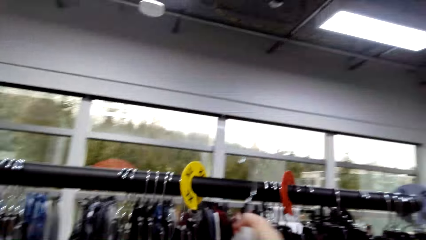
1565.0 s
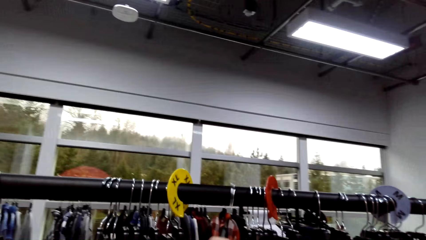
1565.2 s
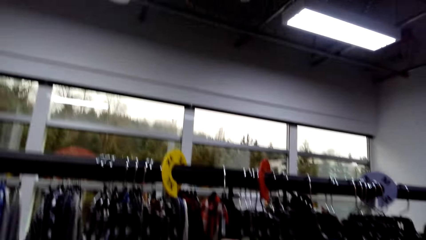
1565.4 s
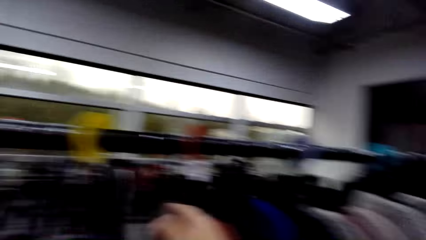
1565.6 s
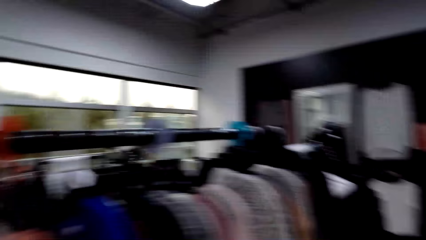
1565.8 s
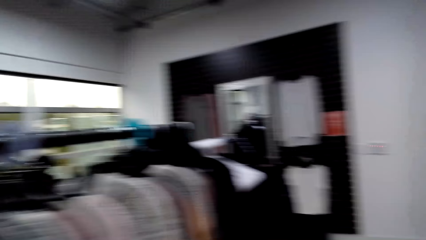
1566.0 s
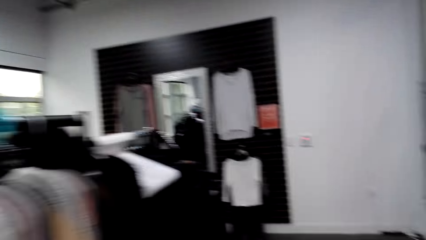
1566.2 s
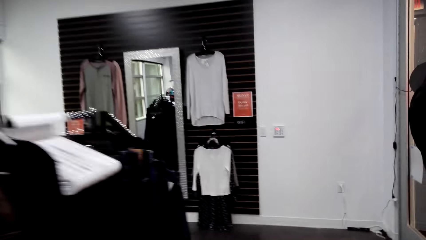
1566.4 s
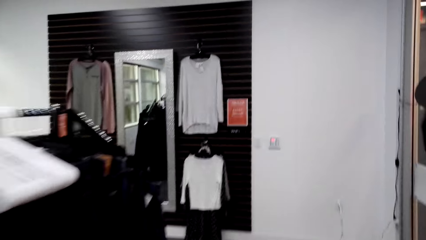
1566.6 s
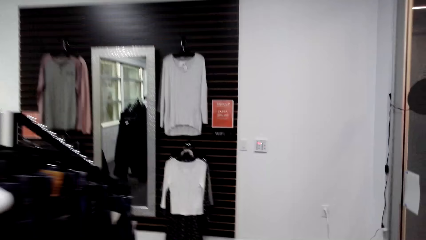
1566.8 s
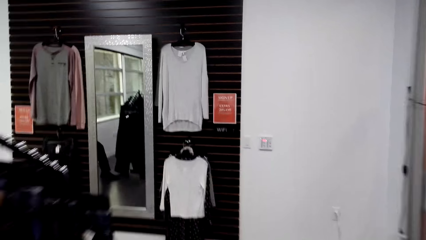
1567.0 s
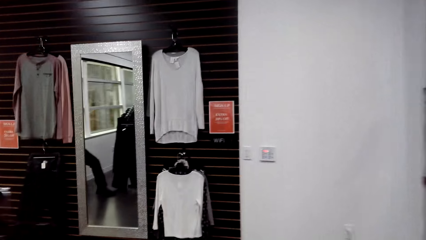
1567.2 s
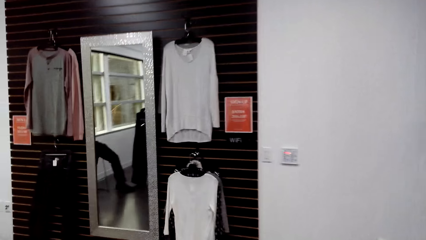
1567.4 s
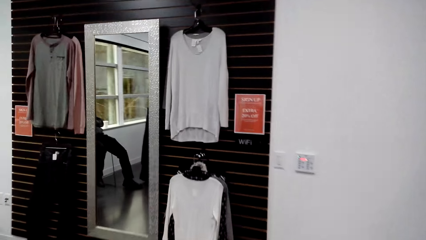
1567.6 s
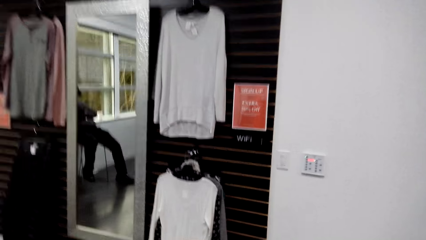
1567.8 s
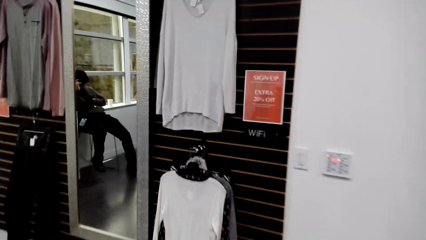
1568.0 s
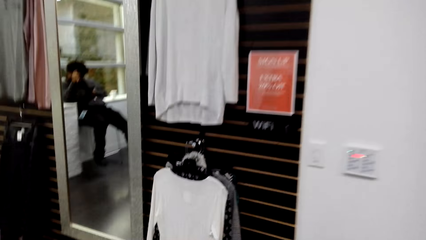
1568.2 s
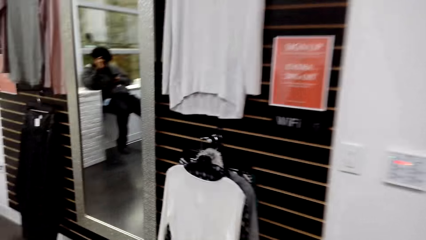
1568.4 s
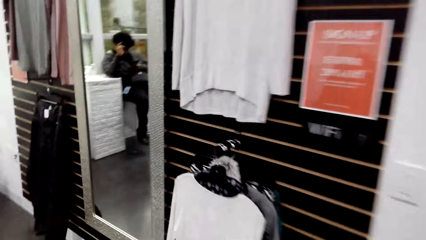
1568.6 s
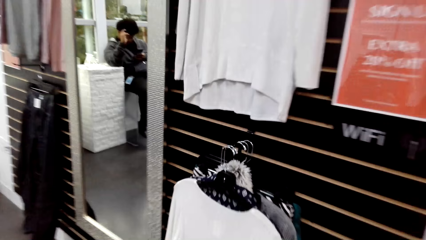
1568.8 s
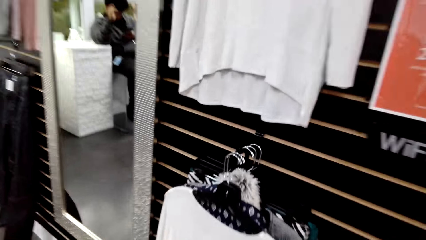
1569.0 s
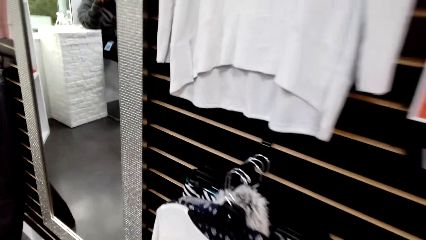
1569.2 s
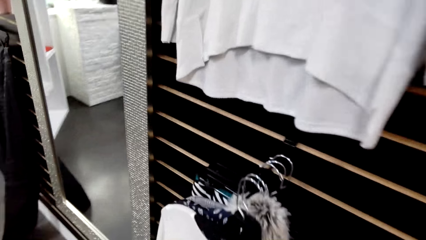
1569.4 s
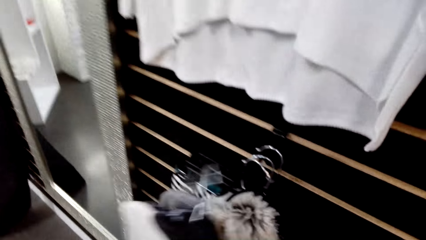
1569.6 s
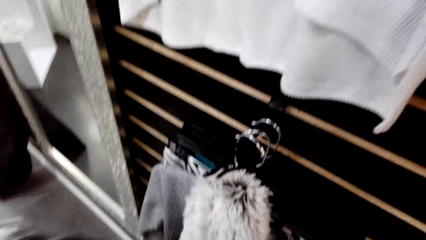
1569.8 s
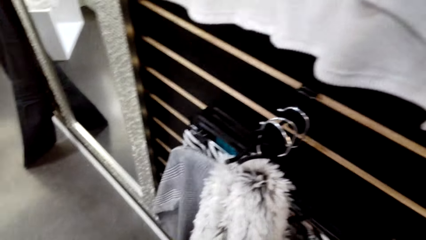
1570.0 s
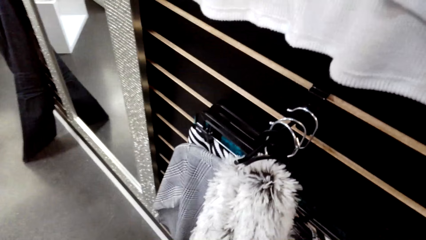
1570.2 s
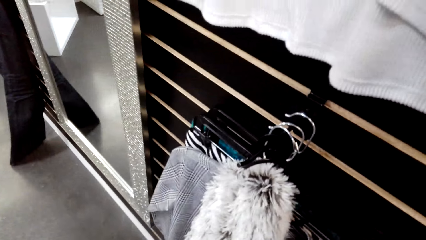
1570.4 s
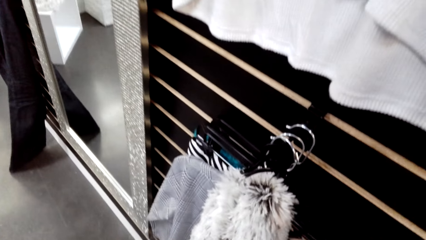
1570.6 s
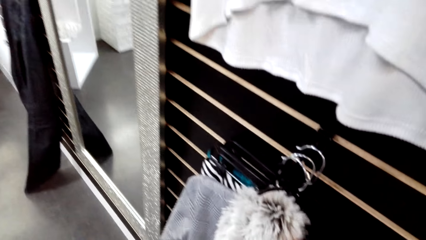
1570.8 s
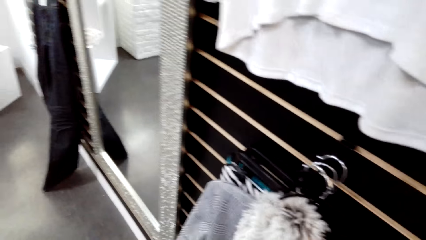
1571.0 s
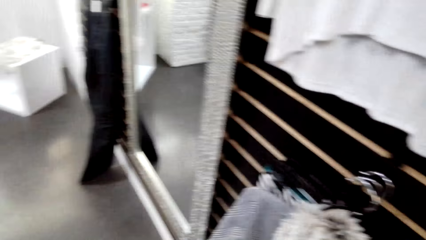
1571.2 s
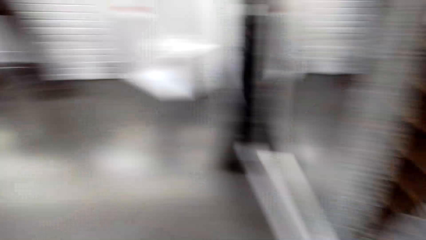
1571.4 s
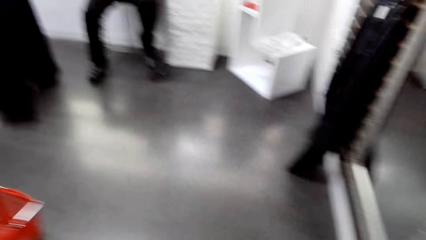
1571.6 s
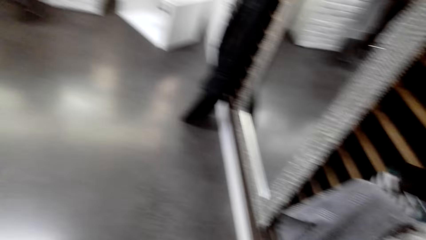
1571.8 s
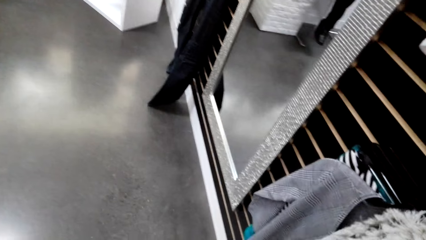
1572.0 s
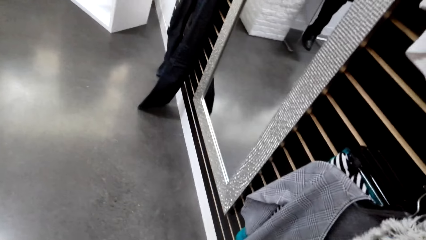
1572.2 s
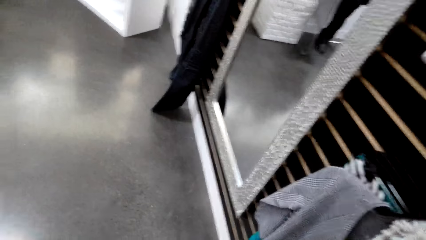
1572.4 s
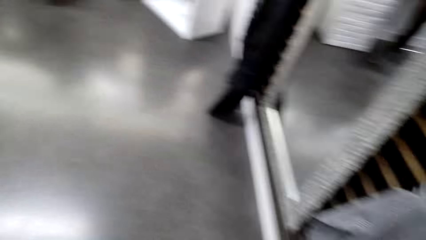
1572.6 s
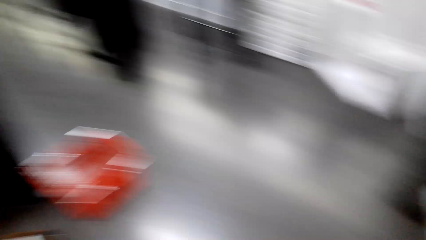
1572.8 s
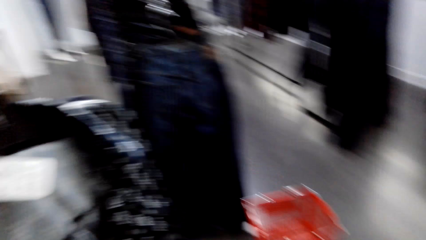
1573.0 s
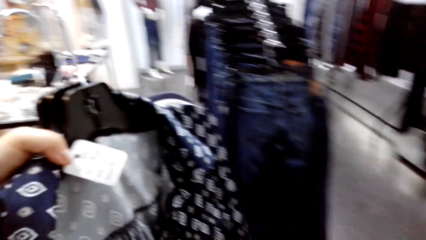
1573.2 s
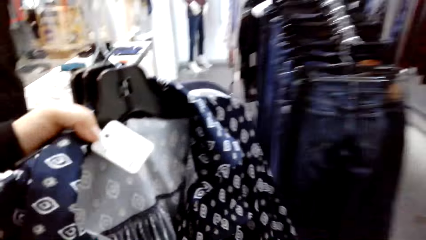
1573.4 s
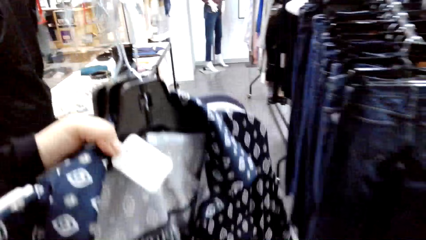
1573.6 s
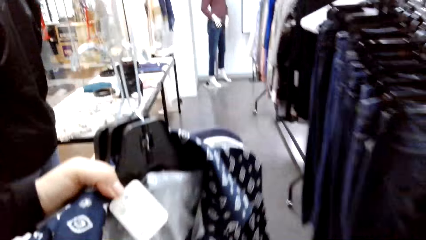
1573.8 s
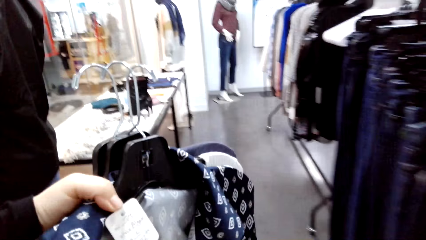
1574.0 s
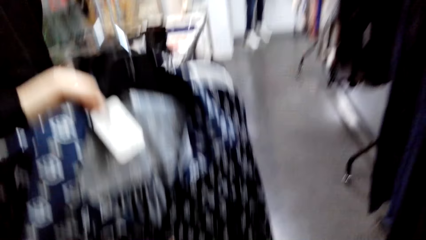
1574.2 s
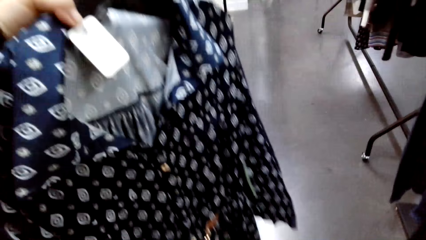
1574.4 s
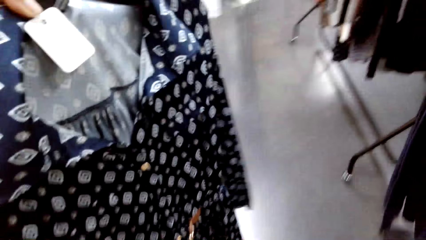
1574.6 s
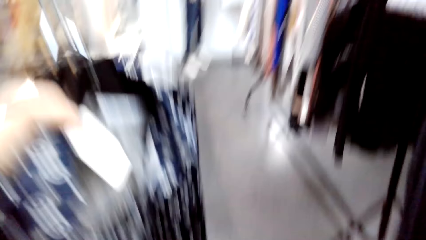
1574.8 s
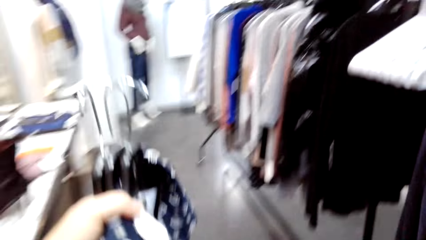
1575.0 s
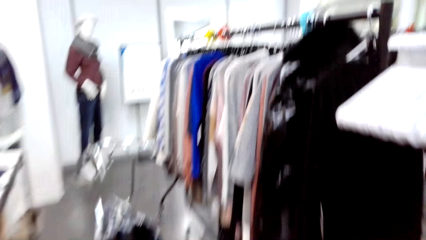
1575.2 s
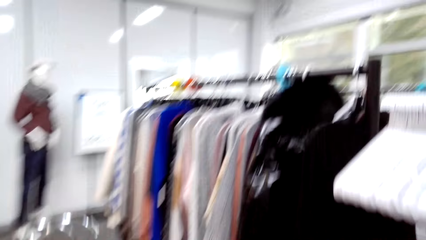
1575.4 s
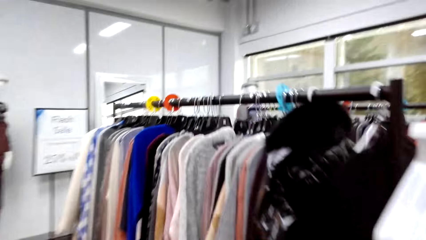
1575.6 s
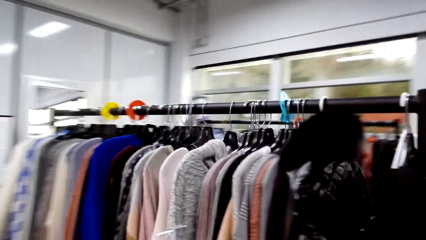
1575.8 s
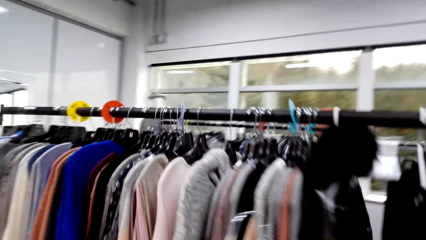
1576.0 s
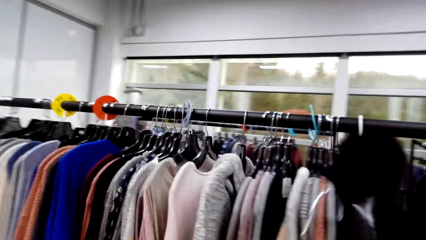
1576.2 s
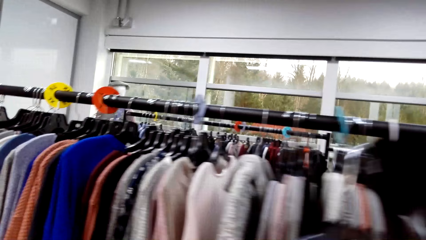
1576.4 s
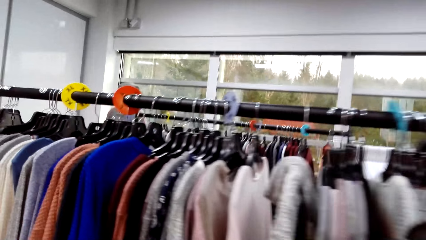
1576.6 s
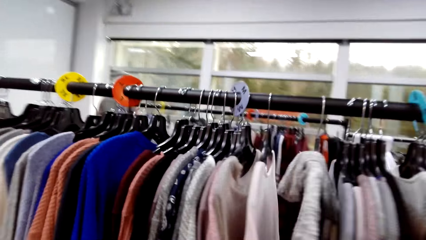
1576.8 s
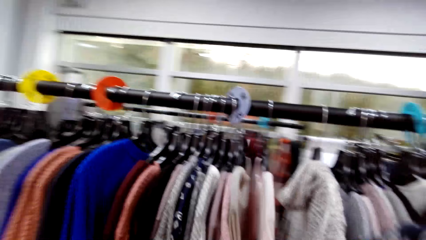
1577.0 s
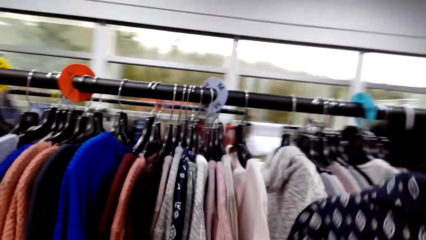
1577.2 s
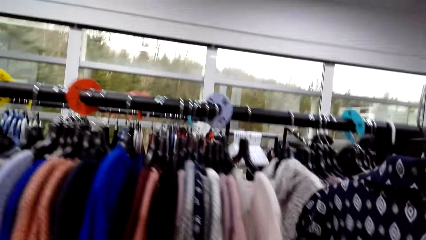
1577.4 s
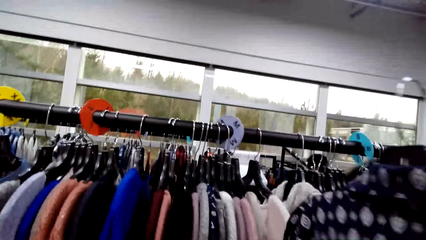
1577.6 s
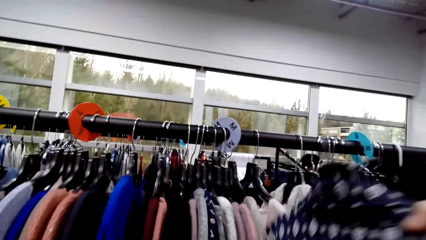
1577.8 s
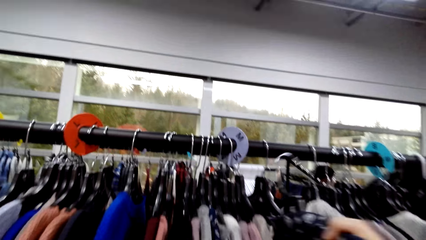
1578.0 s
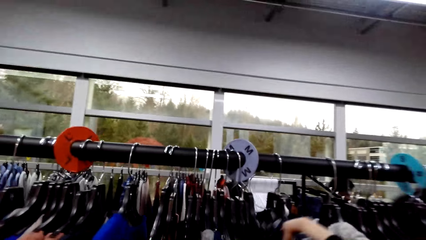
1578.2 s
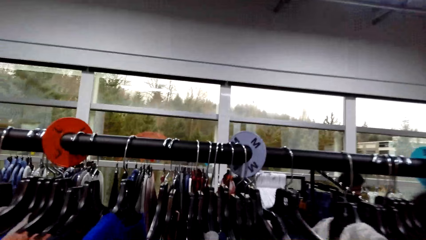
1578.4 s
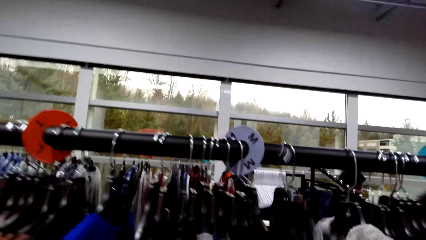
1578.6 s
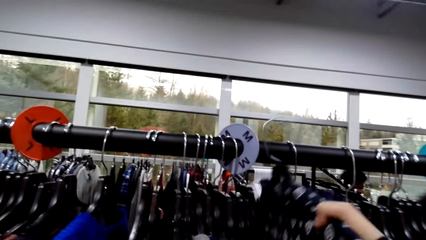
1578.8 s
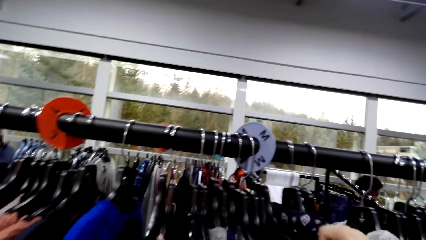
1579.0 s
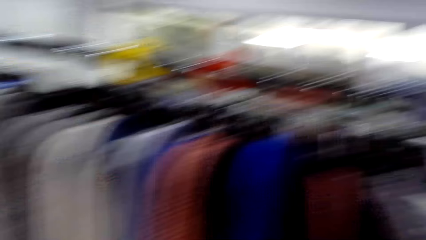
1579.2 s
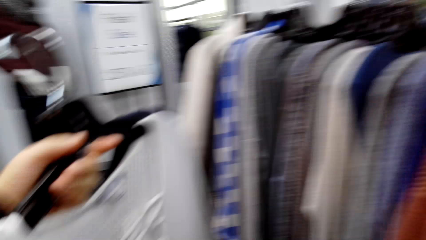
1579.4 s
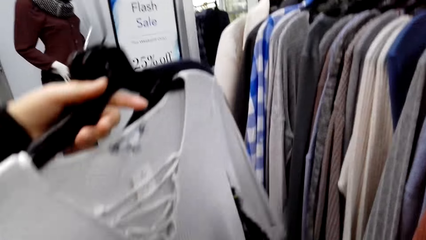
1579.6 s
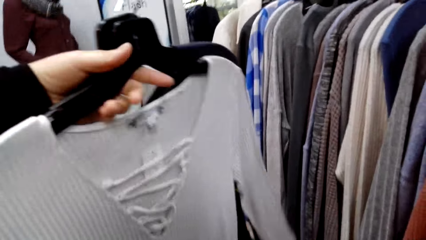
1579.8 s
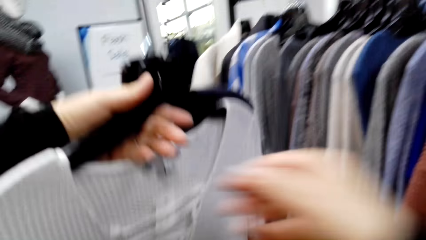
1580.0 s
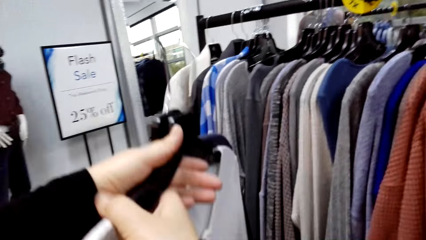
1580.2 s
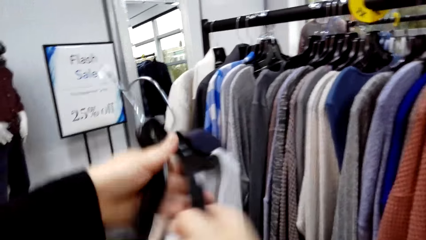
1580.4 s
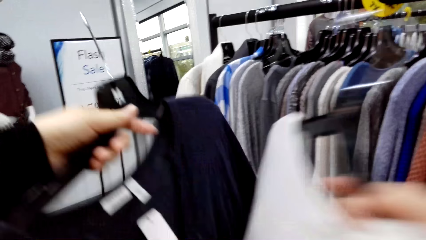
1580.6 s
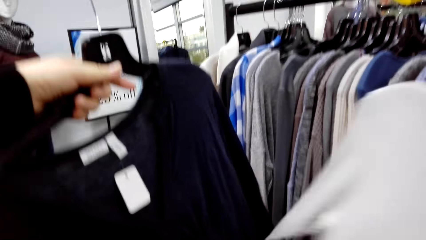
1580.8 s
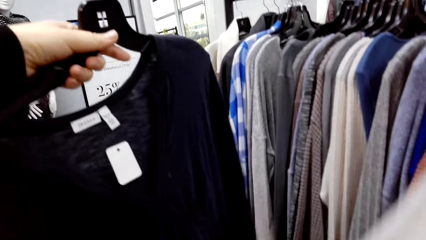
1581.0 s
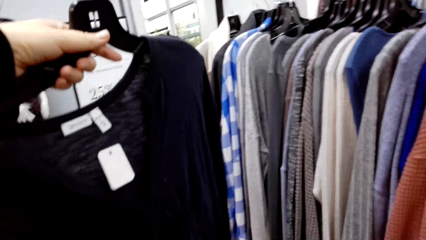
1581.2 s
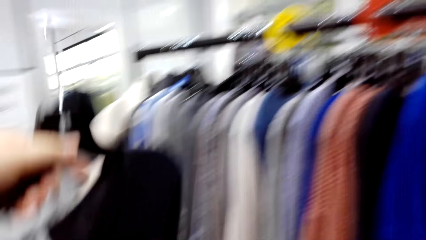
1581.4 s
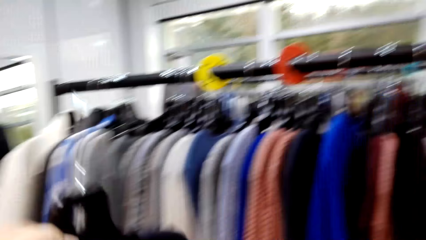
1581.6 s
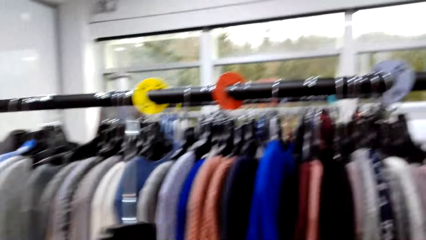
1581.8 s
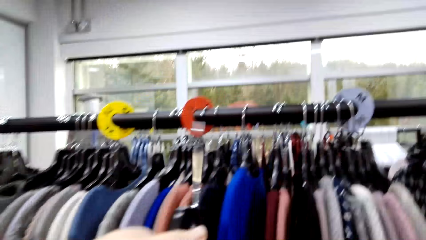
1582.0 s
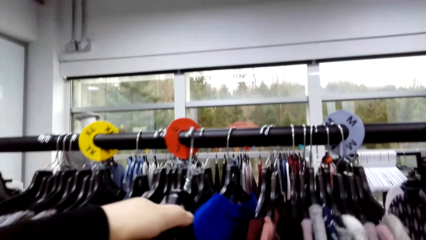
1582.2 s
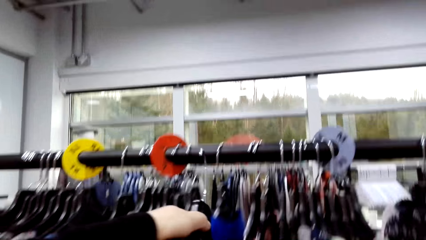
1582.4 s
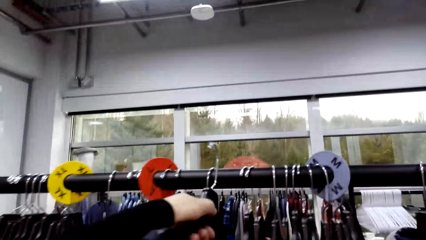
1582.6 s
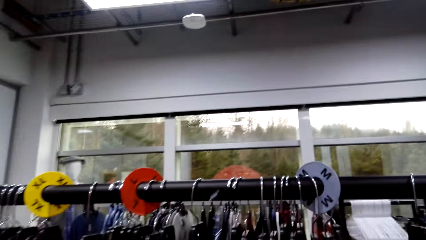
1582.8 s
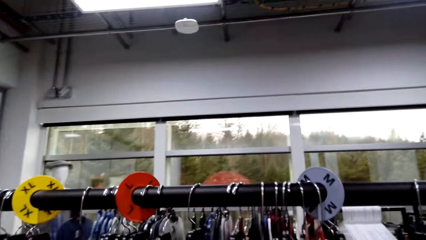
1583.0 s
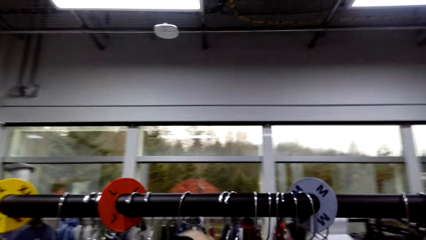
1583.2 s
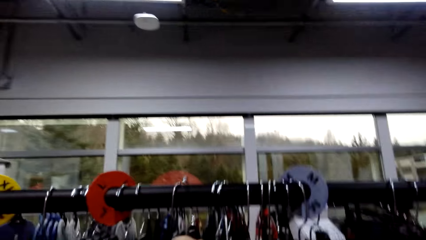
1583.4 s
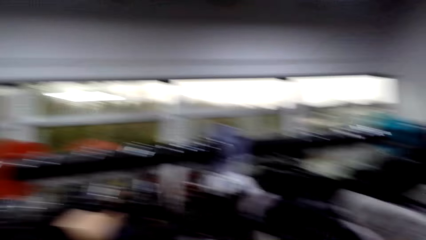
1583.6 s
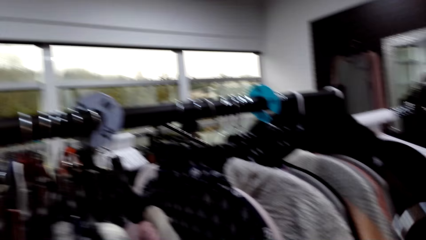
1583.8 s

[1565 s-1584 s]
The camera wearer hangs the cloth on the stand. They walk towards the mirror. They pick up the cloth with the hanger. They walk around the shop. They converse with a man. The camera wearer puts the cloth with the hanger on the hanger holder. They stare at the clothes on the hands. They hang the cloth on the stand.
